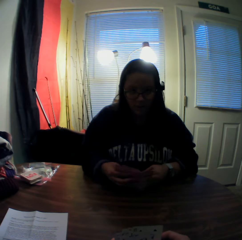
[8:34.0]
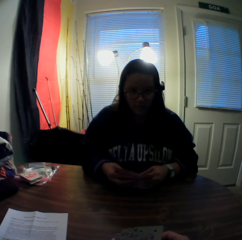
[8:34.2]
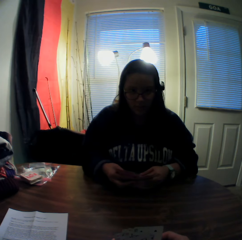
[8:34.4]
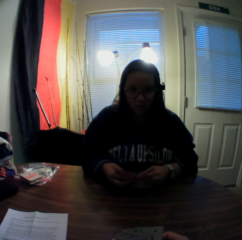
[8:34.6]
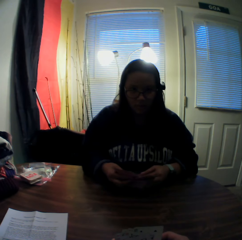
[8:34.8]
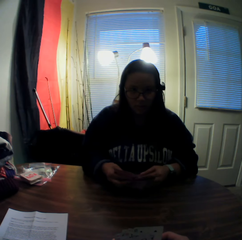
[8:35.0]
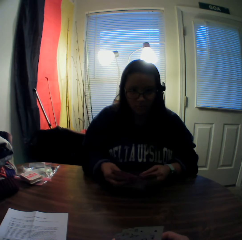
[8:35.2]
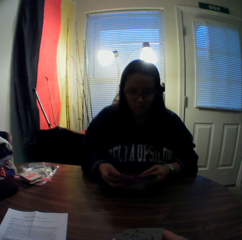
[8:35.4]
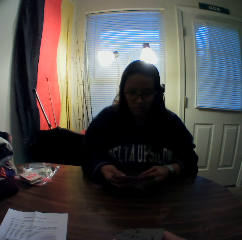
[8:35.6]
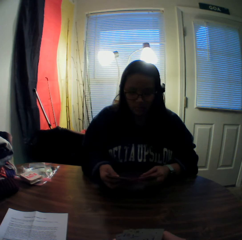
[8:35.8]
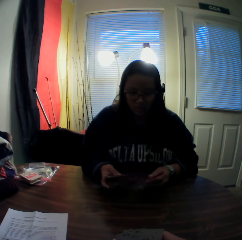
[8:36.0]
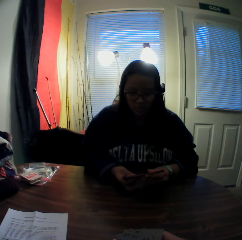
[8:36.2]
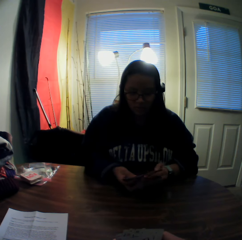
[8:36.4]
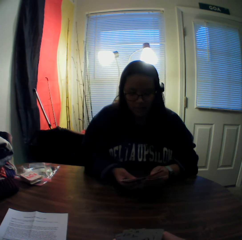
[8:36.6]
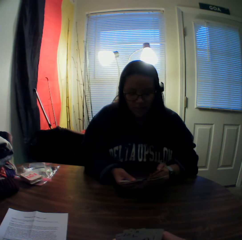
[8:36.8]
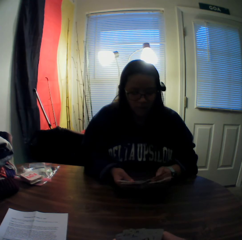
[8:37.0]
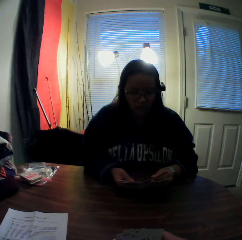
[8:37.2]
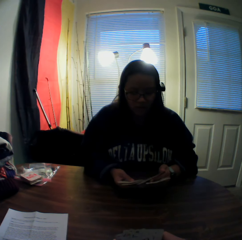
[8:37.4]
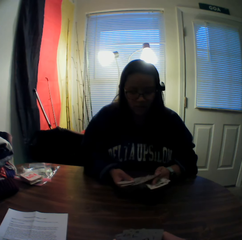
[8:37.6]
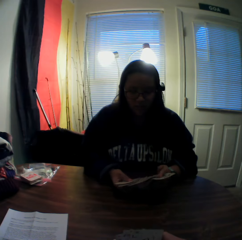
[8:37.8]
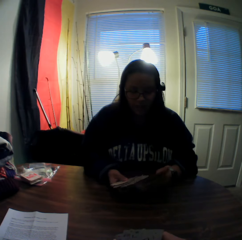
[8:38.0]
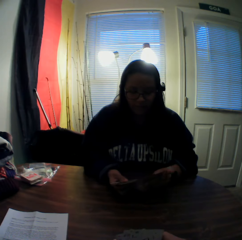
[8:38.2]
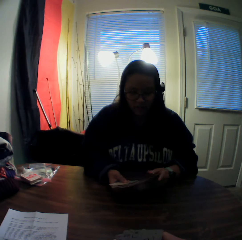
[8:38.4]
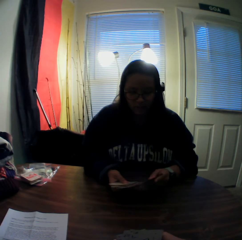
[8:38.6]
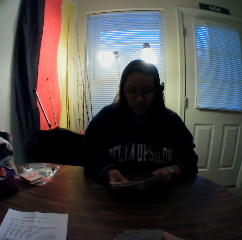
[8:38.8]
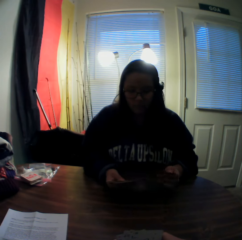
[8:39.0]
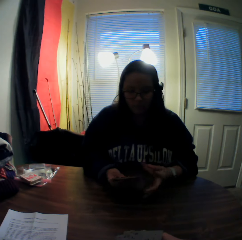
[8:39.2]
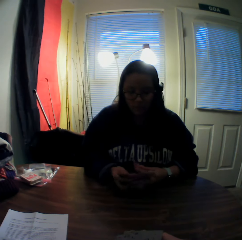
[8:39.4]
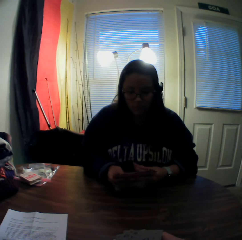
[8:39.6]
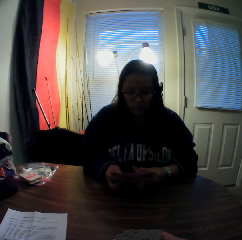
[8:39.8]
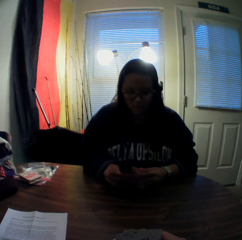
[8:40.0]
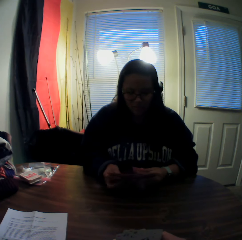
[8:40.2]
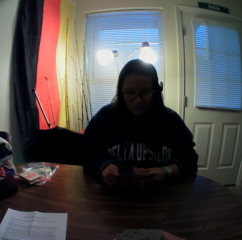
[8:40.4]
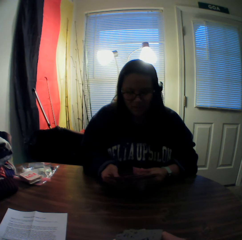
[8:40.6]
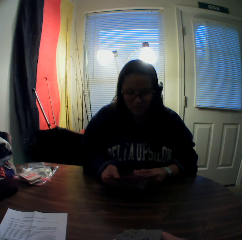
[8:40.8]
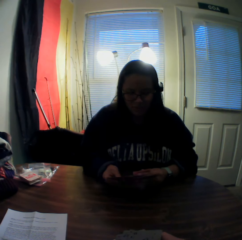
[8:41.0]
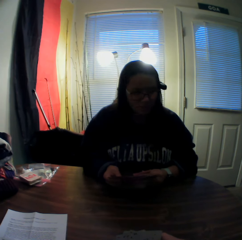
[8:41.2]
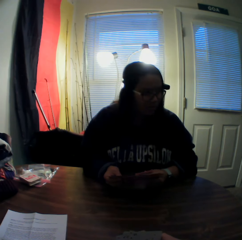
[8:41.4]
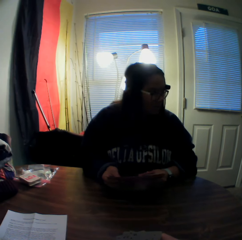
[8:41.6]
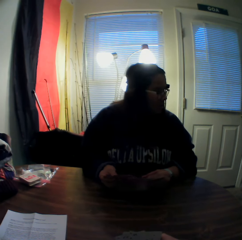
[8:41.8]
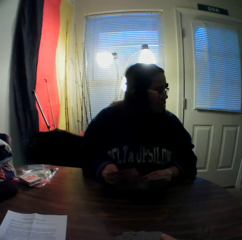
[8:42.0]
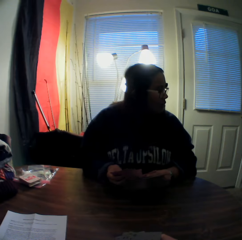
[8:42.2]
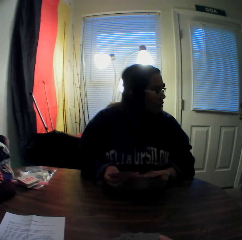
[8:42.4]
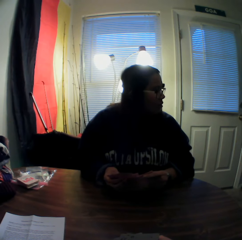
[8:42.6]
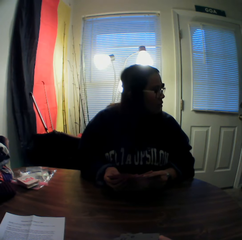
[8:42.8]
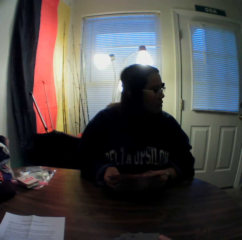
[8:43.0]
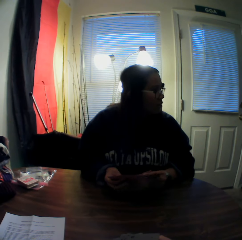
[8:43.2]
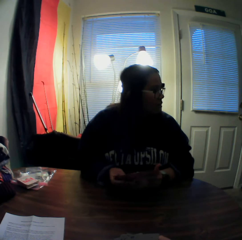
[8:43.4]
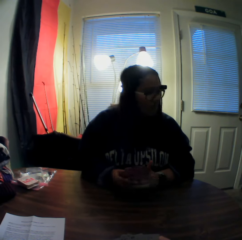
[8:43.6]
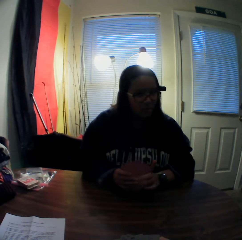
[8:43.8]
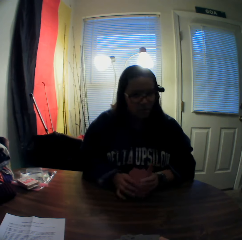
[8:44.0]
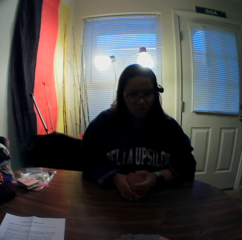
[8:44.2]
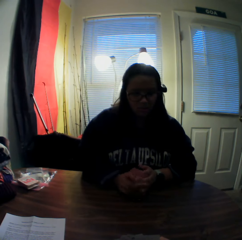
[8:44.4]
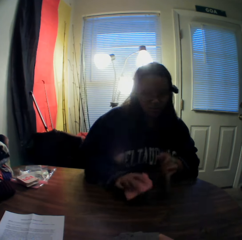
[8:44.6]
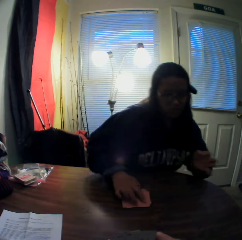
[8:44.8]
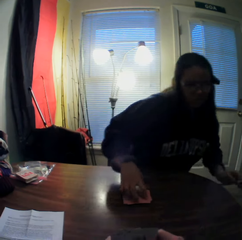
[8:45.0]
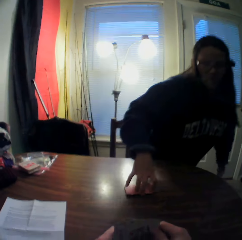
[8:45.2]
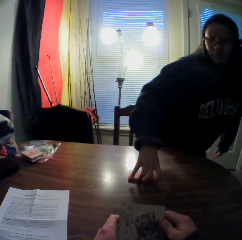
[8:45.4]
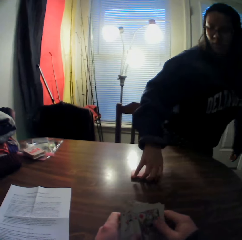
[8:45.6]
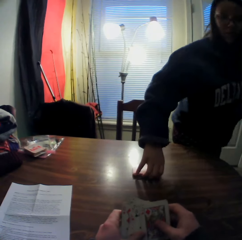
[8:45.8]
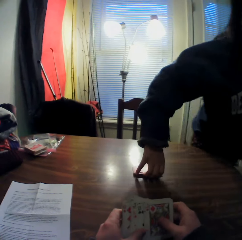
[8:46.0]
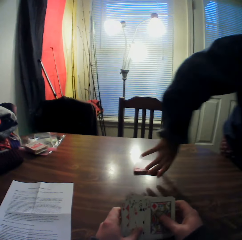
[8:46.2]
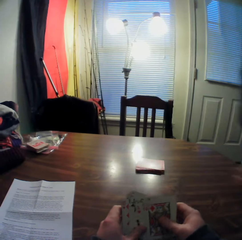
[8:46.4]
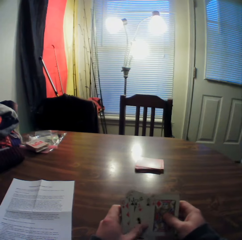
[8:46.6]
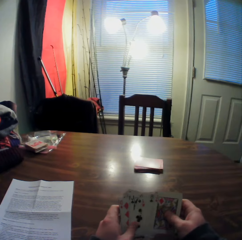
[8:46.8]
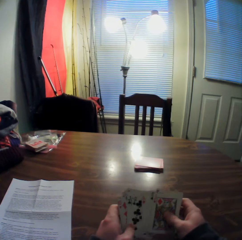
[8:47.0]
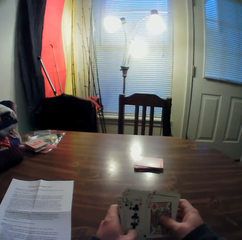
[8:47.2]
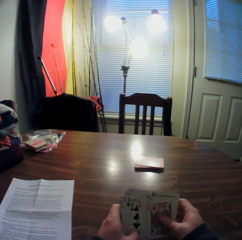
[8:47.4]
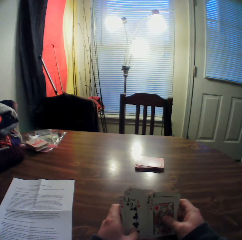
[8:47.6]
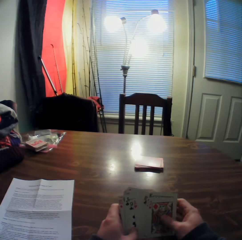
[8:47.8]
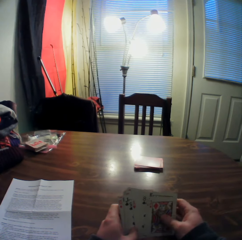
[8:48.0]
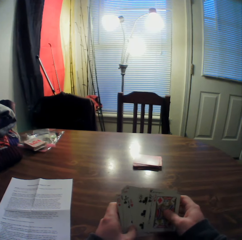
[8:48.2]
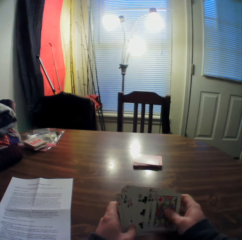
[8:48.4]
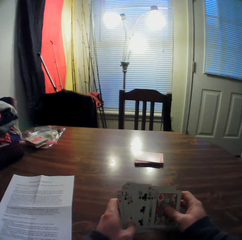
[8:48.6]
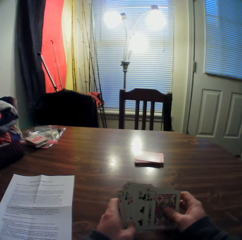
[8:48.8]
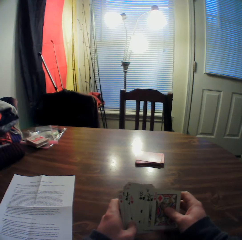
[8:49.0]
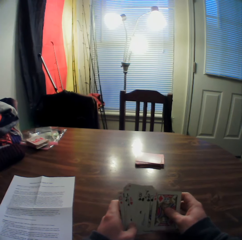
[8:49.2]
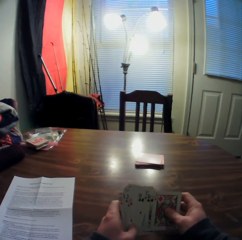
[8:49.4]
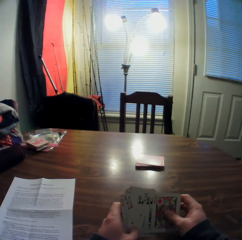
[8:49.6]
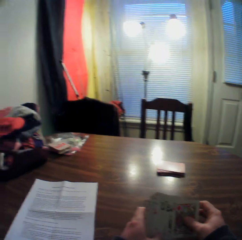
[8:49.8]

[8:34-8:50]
The woman places the stack of cards in her hands onto the table. She stands up from a chair. The camera wearer inspects the cards in his hands.

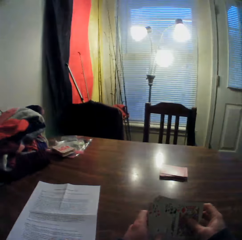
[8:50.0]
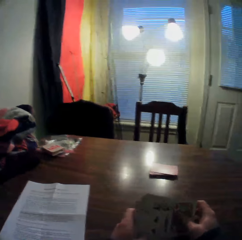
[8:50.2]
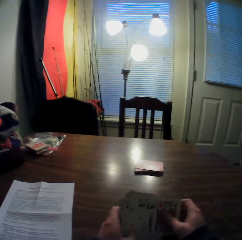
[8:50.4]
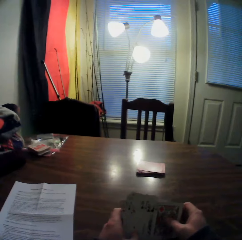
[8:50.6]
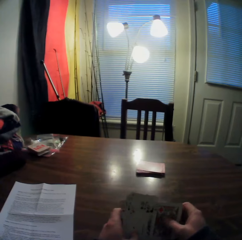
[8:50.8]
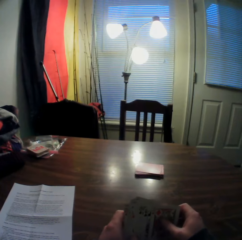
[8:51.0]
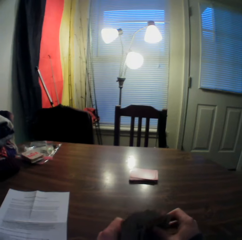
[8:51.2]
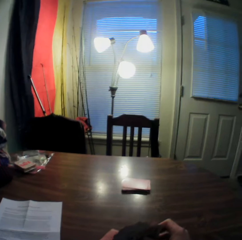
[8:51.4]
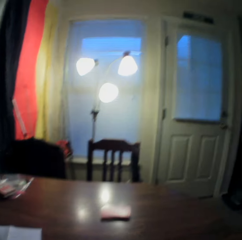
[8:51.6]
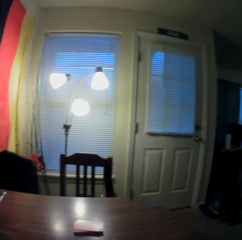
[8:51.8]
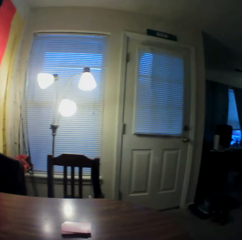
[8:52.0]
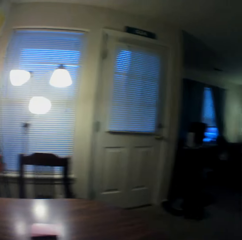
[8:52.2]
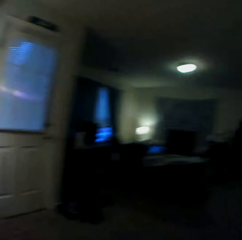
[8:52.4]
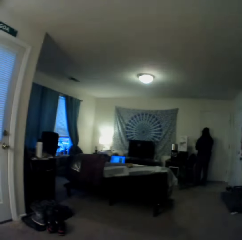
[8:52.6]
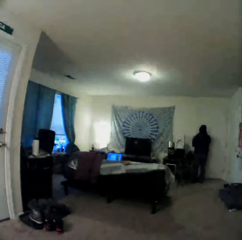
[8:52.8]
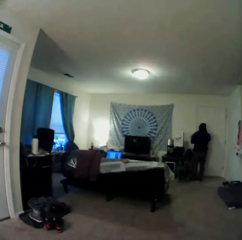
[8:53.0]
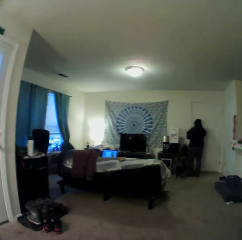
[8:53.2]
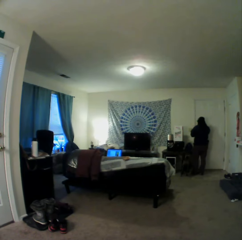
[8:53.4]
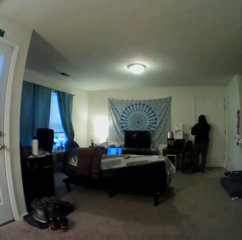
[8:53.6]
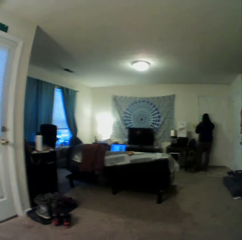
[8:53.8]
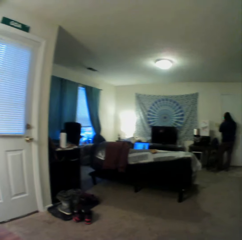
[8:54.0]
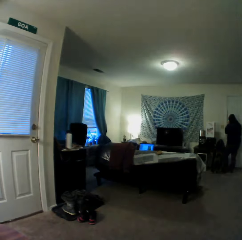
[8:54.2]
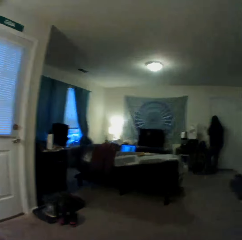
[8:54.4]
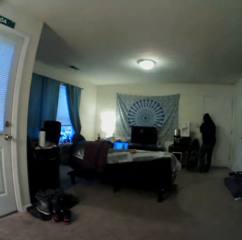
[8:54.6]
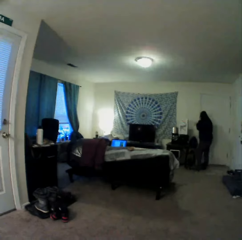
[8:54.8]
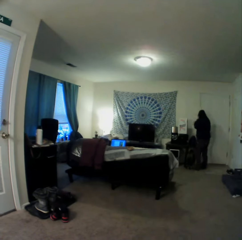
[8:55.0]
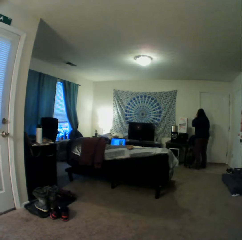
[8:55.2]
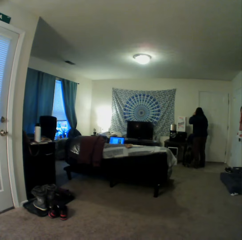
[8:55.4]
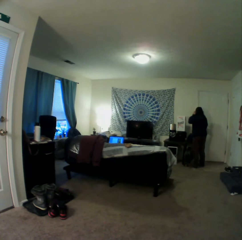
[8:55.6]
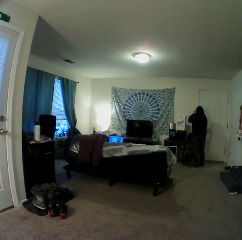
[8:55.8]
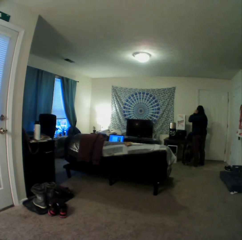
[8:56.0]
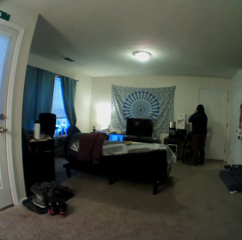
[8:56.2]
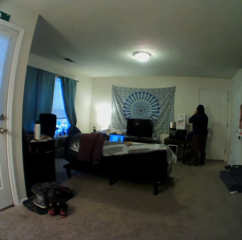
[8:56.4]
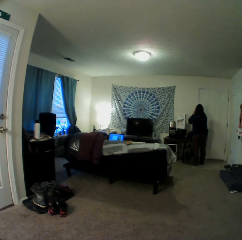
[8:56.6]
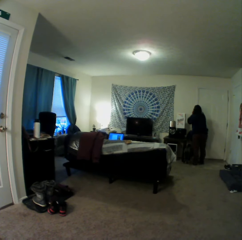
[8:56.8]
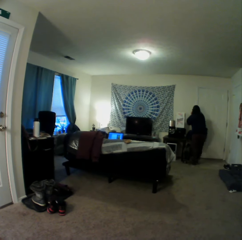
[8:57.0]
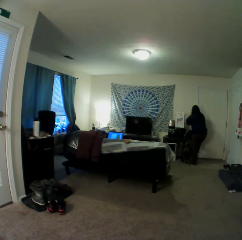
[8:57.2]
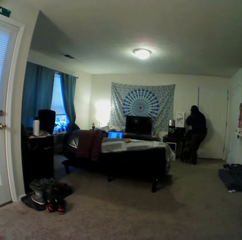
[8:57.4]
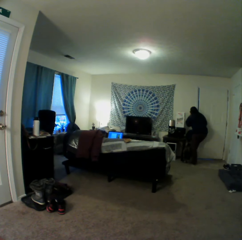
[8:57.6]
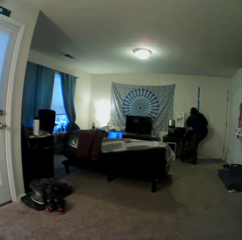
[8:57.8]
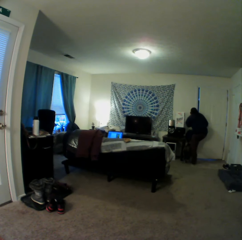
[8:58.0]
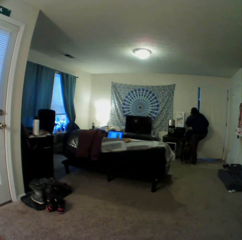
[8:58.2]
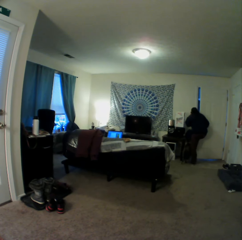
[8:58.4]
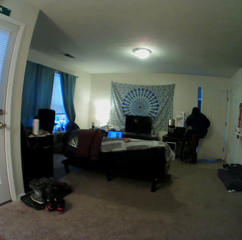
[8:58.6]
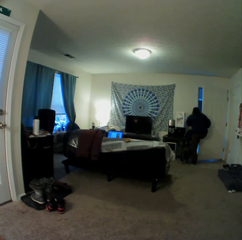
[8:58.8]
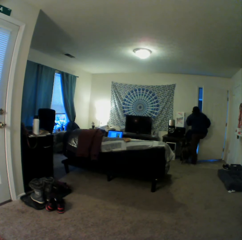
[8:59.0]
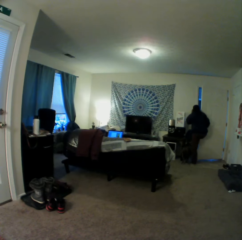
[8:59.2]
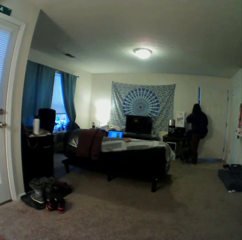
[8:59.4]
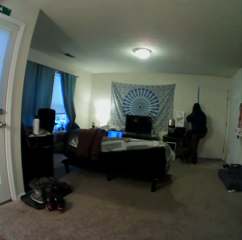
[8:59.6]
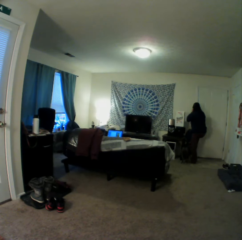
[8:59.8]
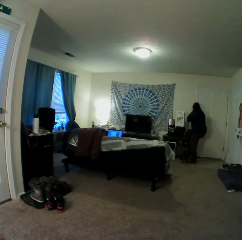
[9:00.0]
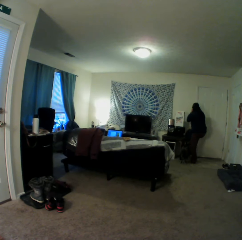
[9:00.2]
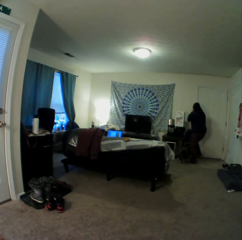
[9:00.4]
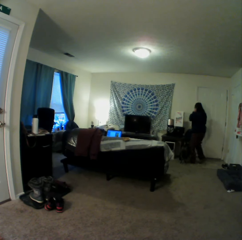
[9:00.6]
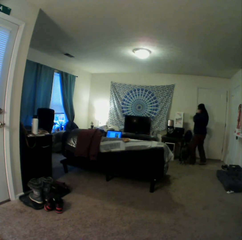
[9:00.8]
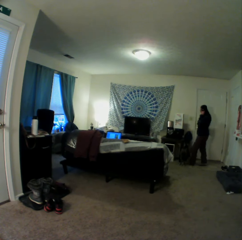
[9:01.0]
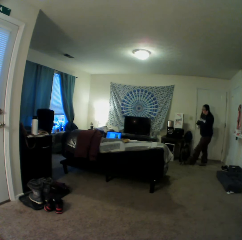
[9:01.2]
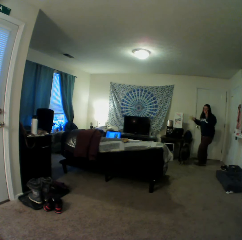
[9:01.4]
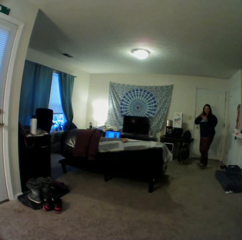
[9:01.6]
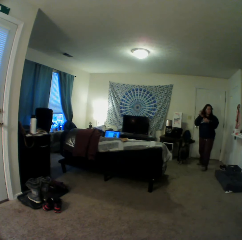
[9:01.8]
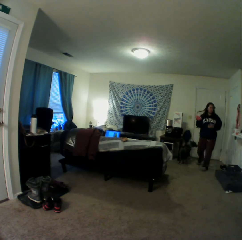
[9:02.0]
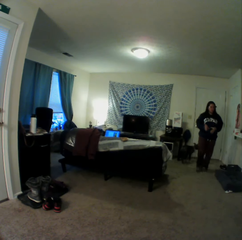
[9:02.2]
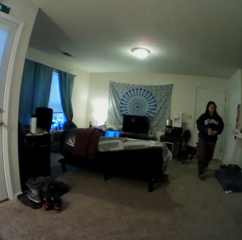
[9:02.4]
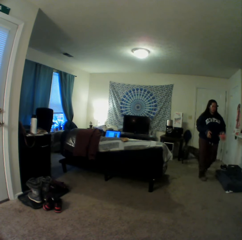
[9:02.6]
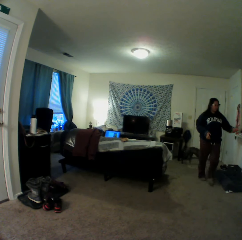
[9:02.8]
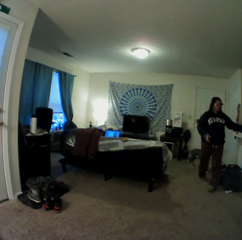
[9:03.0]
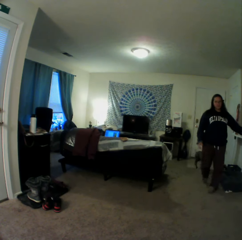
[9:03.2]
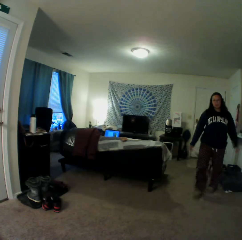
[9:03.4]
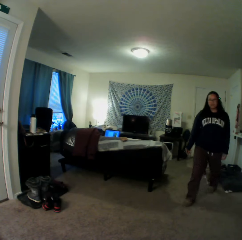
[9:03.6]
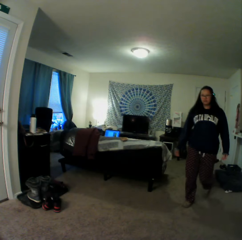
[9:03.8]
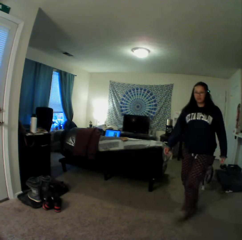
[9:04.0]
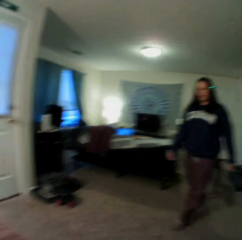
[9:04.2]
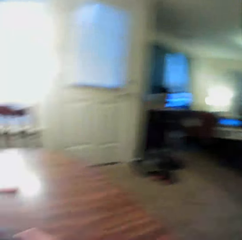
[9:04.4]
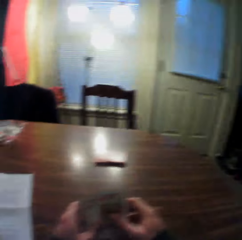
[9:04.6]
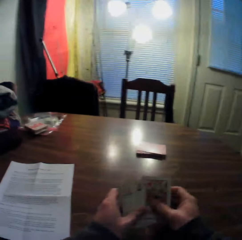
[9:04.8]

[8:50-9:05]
The camera wearer looks around the apartment. The woman opens a door with her right hand. The woman opens the door. She closes the door with her right hand. She walks around the living room. The woman and a dog walk towards the camera wearer. The woman passes a key from her right to her left hand. She places the key onto a table.
